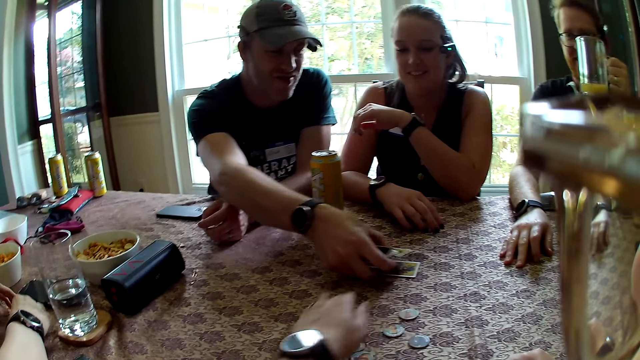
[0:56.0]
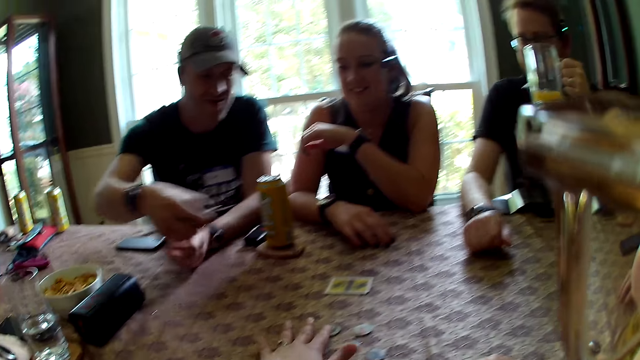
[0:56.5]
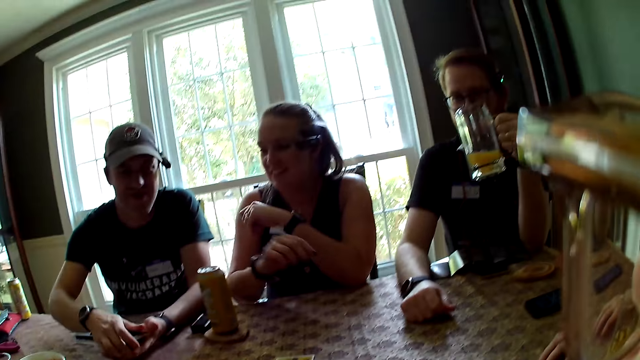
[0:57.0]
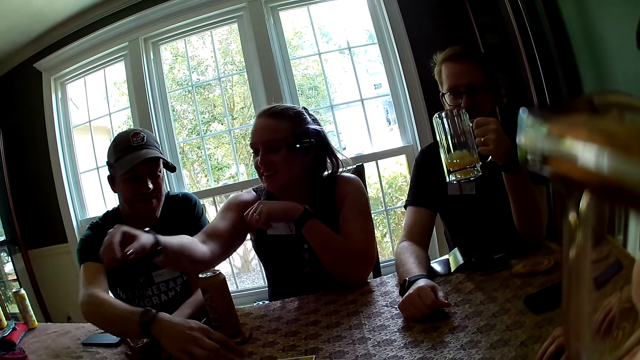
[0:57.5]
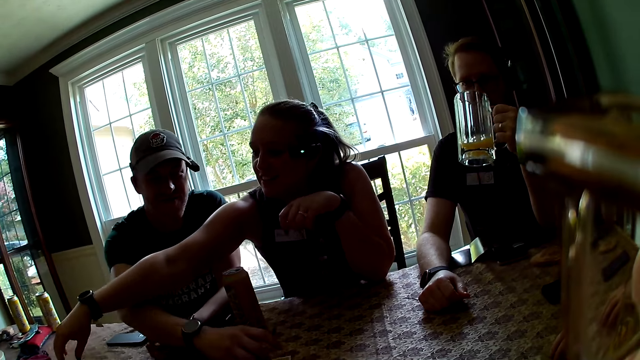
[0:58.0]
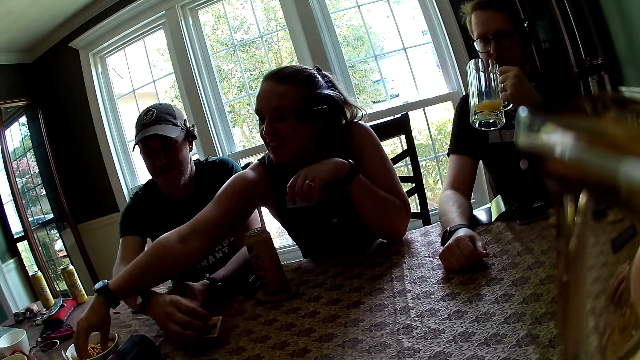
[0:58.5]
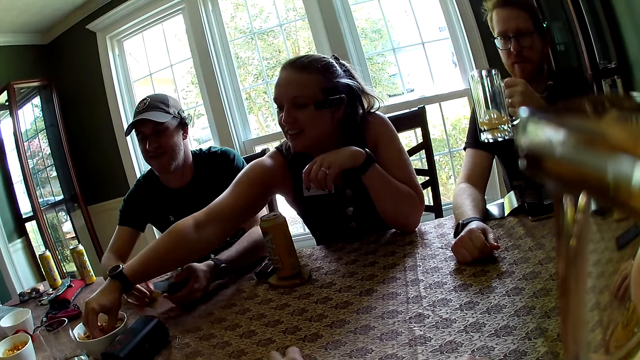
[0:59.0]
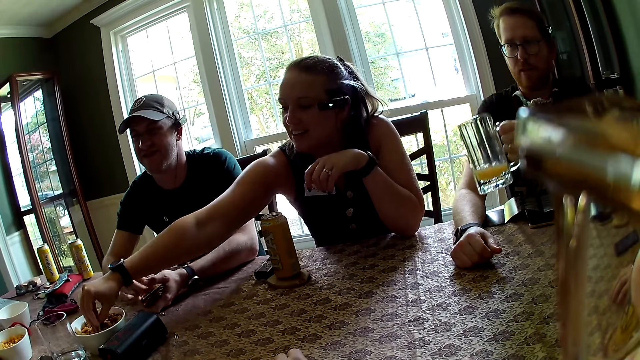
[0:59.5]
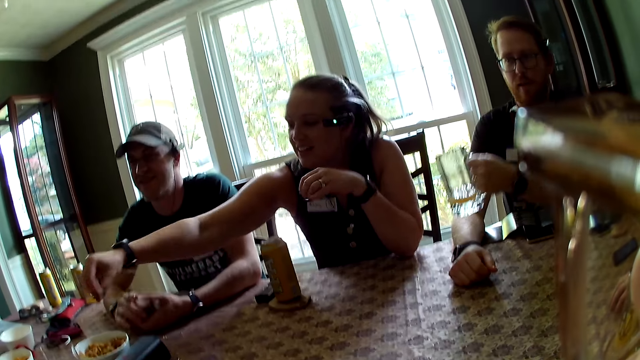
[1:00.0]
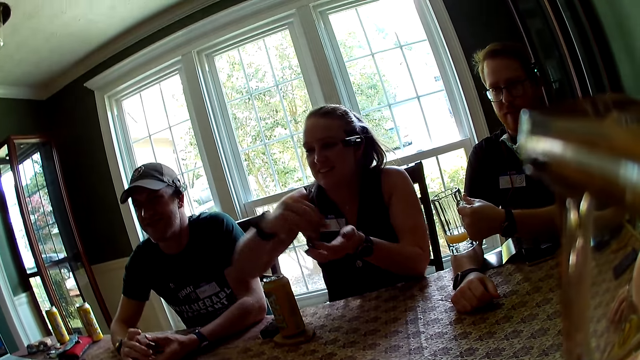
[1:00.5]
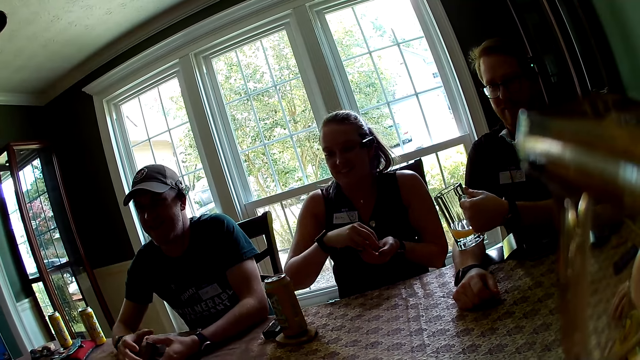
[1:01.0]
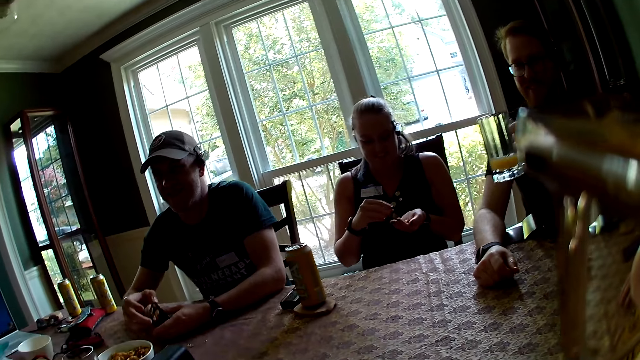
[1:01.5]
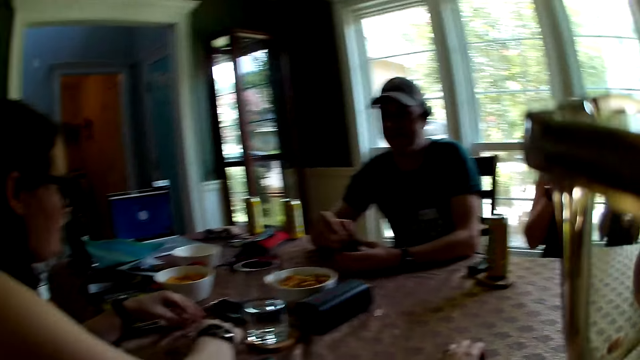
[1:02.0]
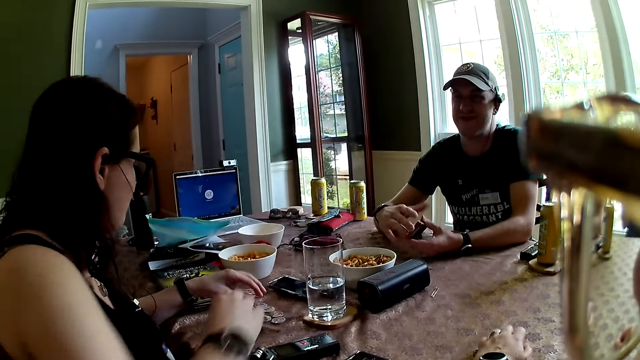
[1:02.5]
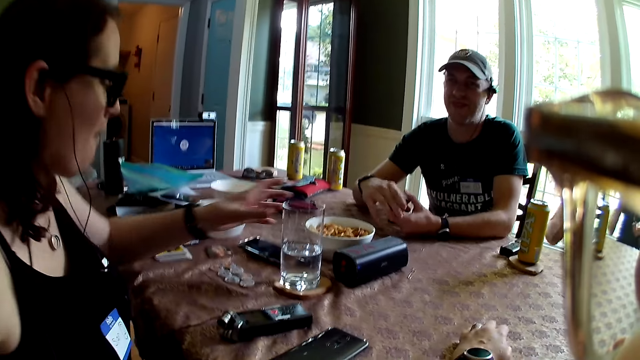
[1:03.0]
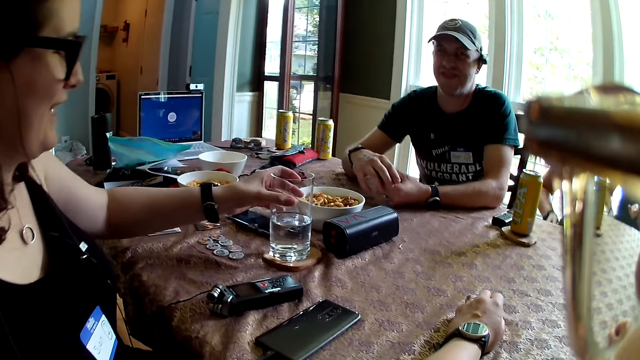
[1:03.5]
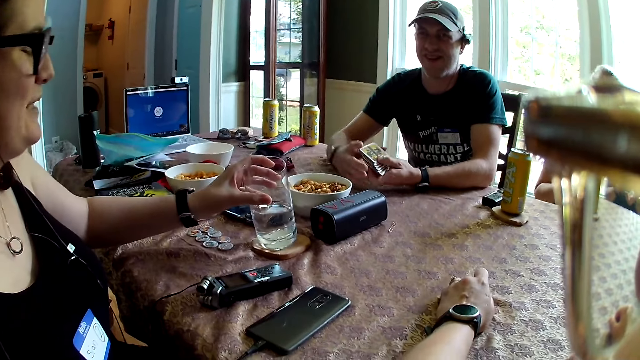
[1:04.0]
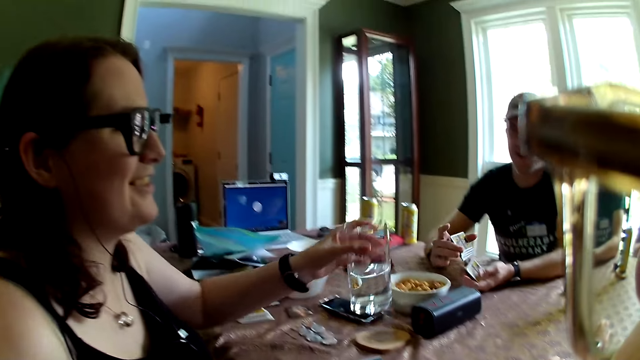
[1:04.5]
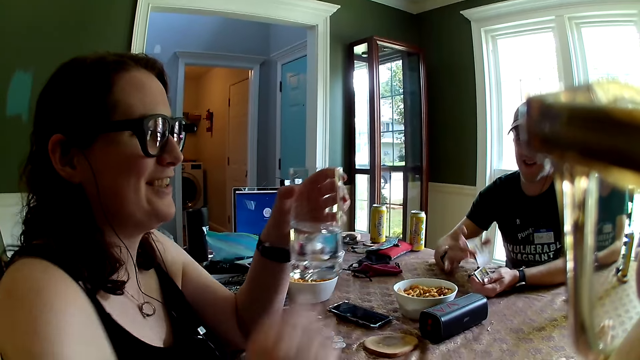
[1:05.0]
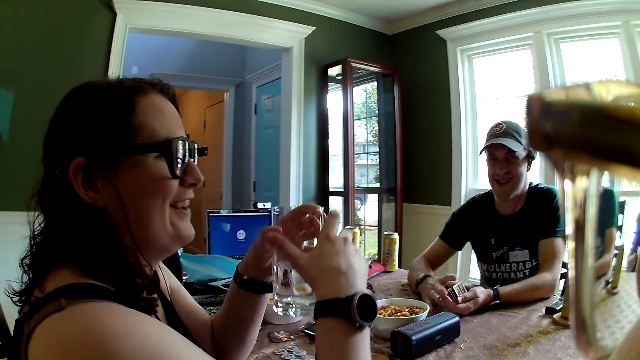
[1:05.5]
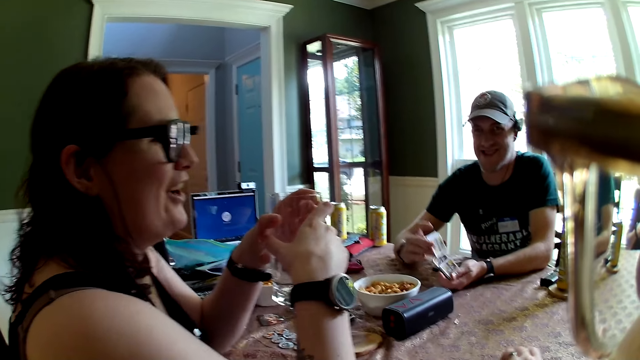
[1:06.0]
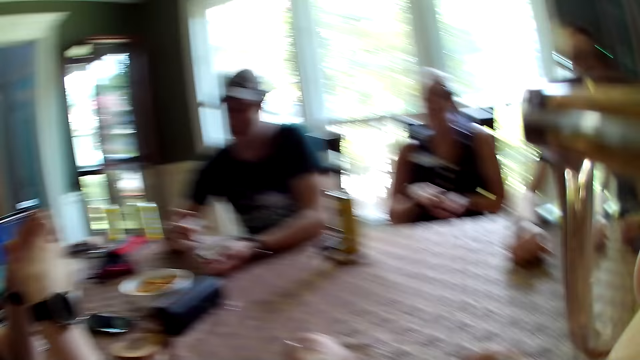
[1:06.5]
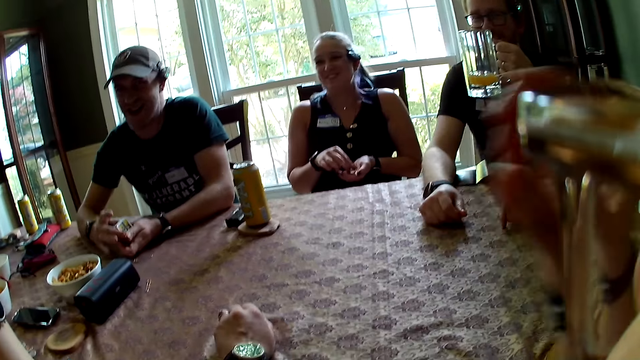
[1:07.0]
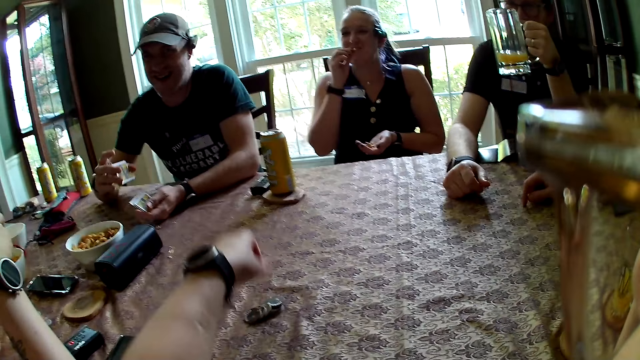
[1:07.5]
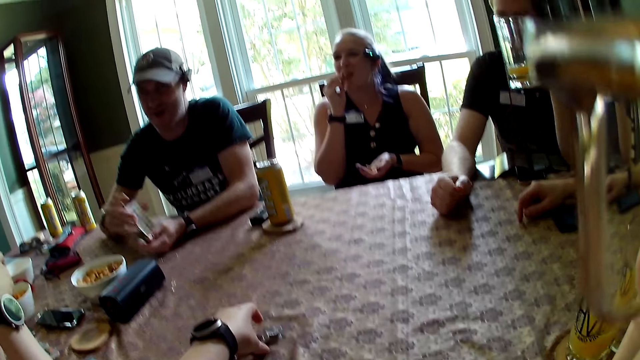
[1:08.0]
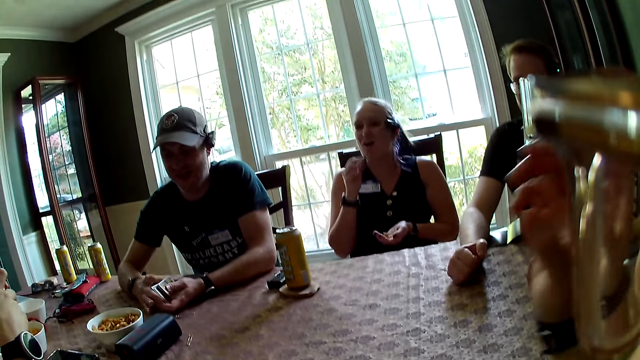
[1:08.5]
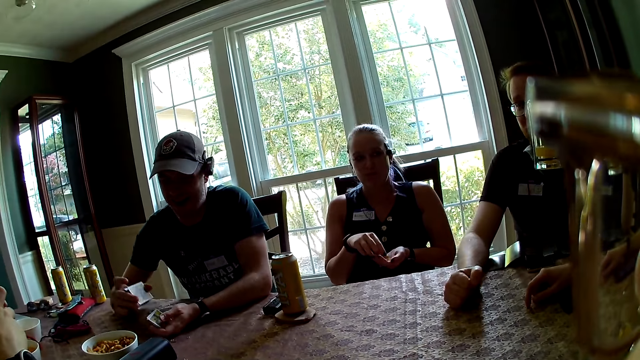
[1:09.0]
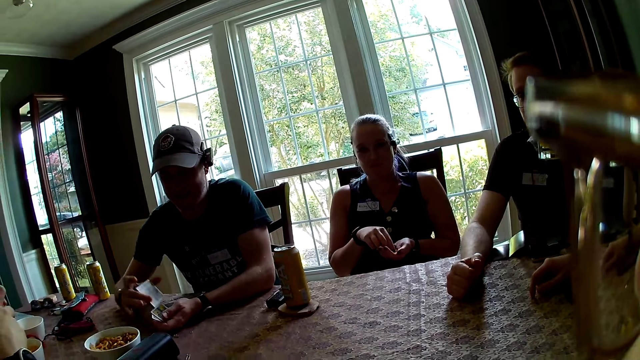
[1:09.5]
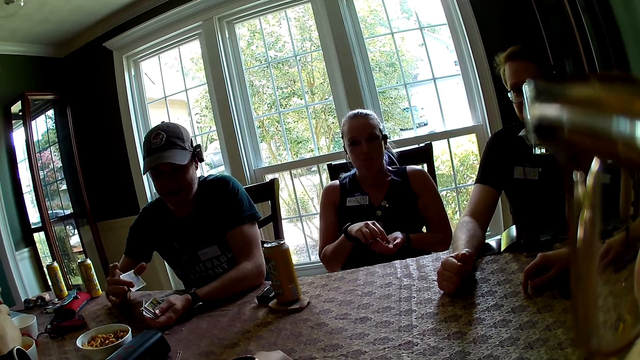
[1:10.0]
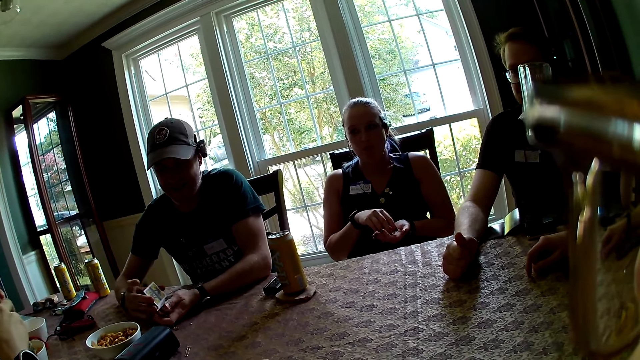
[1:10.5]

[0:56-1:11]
A man moves a cup of drink with his left hand. Another man puts the cards into his left hand. The camera wearer touches the playing cards. The other man picks up a card from the table with his right hand. The first man drops the cup of drink on his right arm. A woman takes some snacks from a bowl with her right hand. The camera wearer looks around. Another woman lifts up a glass of water from the table with her right hand. The second man shuffles the cards in his hands. The first woman eats some chips with her right hand. The camera wearer holds an iPod on the table with her left hand. She picks up playing cards from the table.

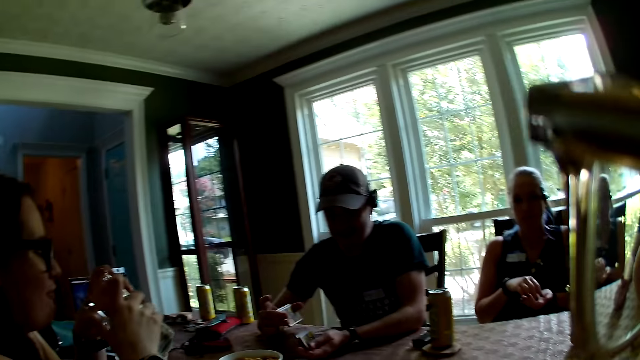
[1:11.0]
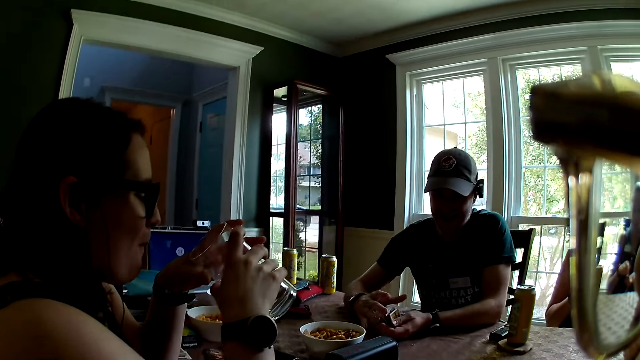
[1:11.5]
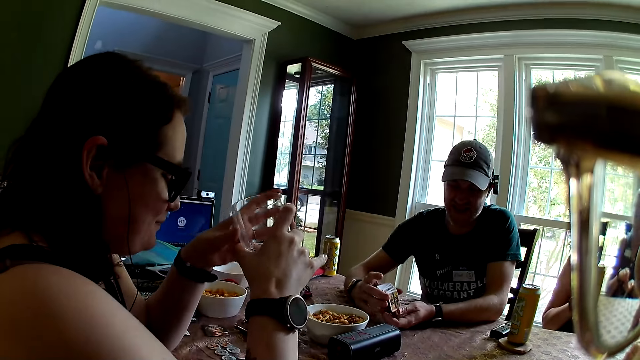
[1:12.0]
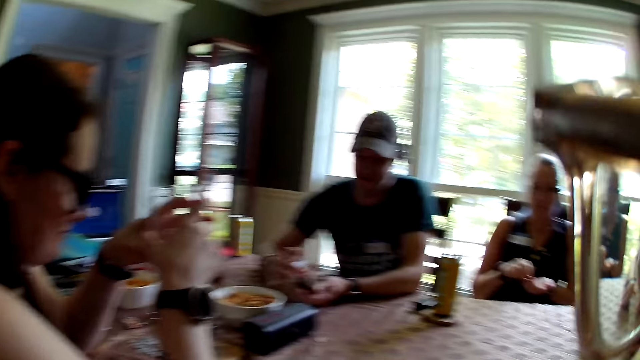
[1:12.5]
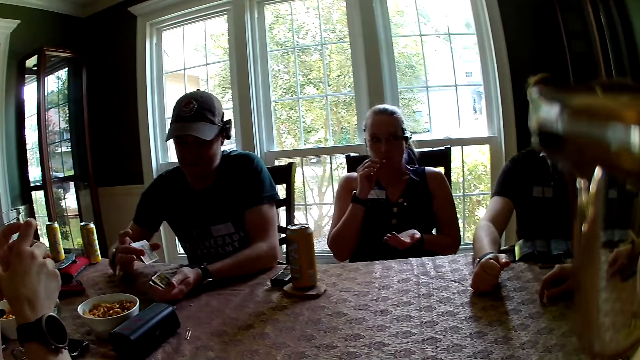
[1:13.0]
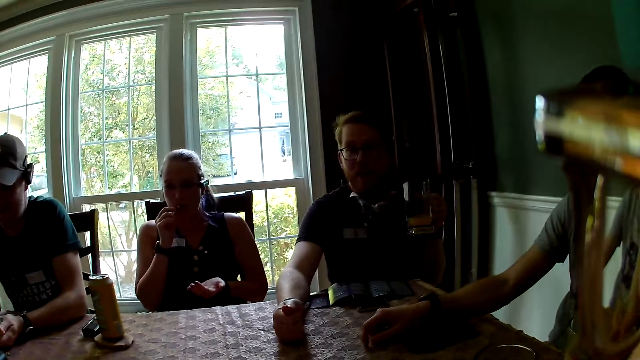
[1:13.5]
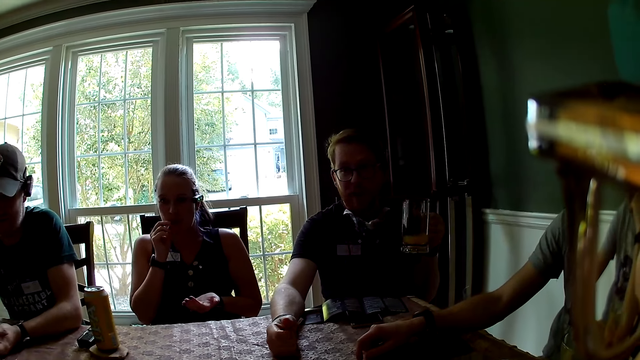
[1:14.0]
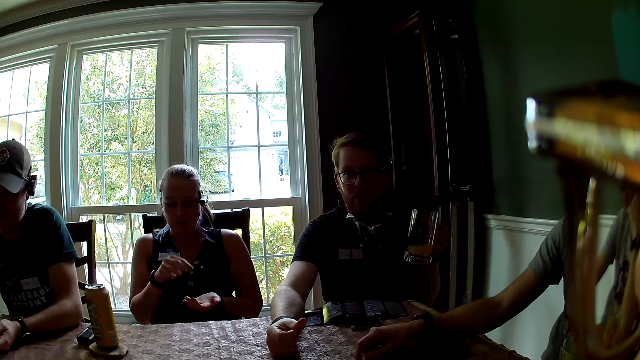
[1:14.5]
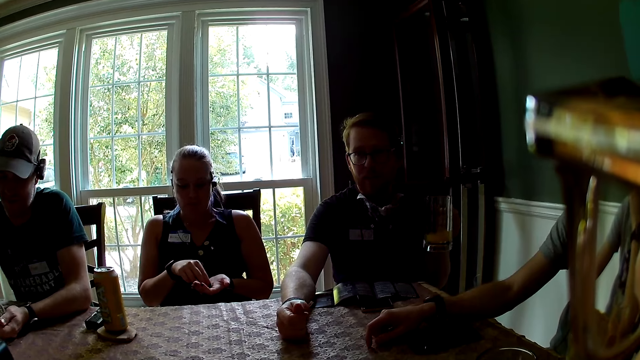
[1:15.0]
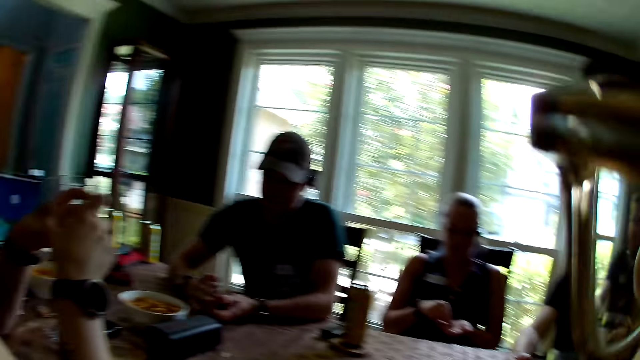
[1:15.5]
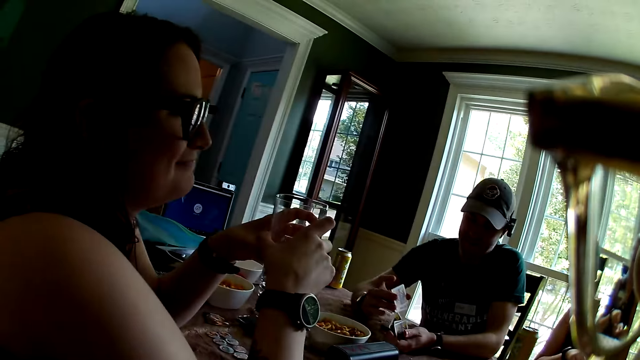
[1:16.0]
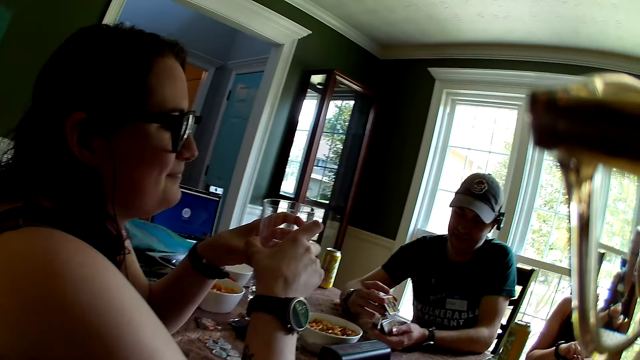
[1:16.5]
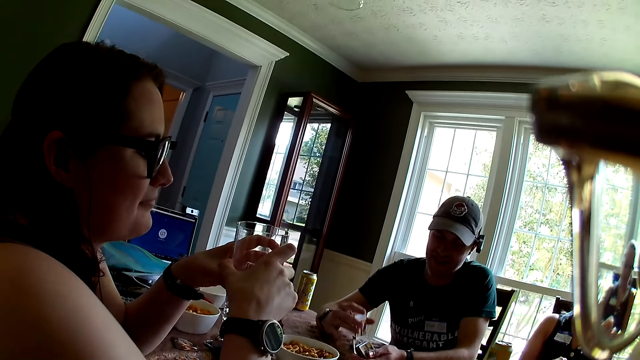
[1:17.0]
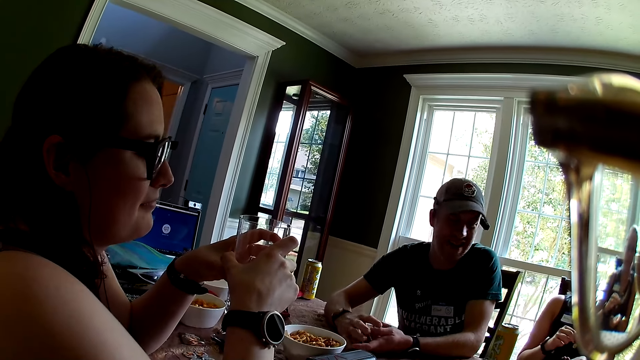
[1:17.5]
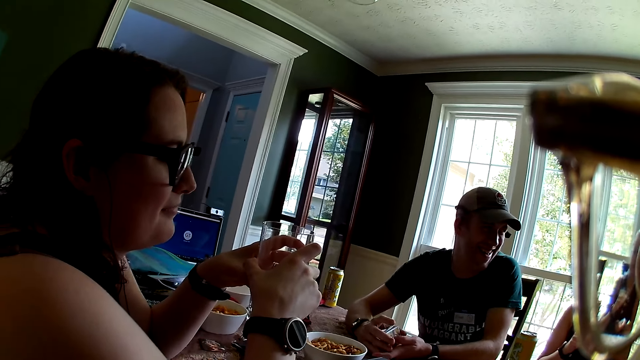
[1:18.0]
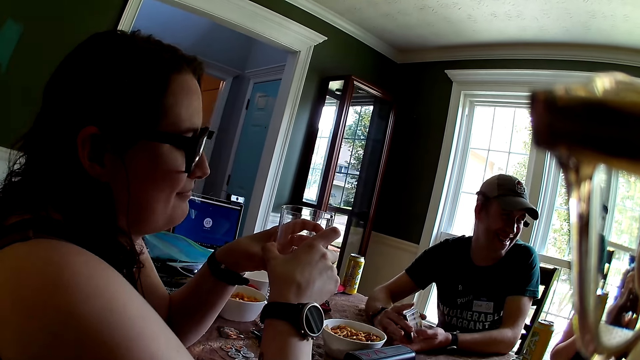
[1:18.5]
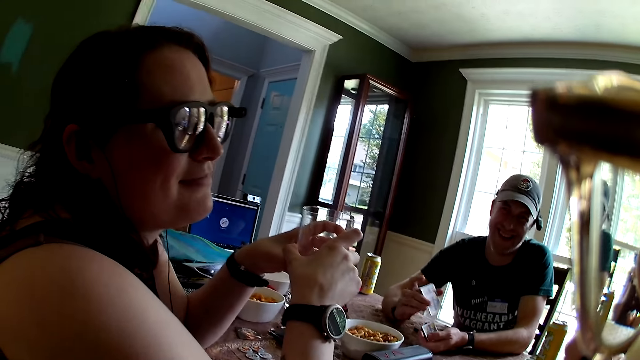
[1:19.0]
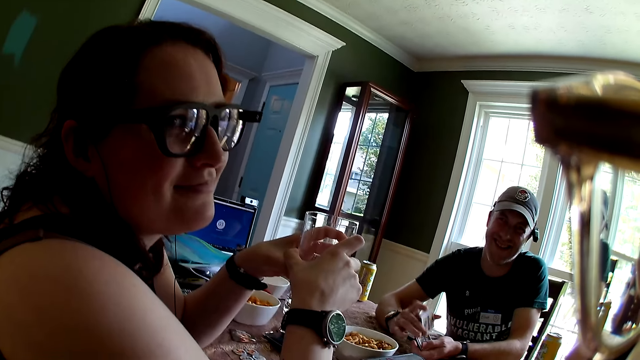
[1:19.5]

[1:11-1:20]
The camera wearer looks around.
